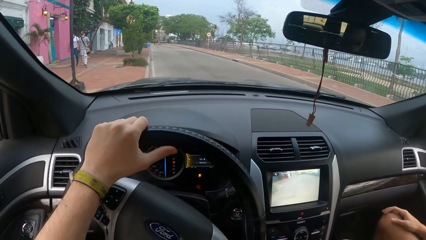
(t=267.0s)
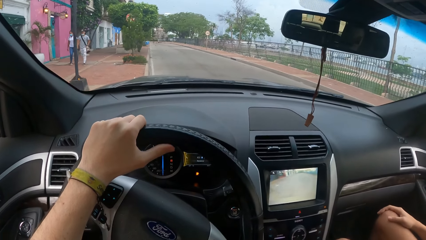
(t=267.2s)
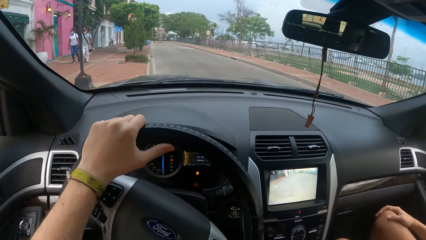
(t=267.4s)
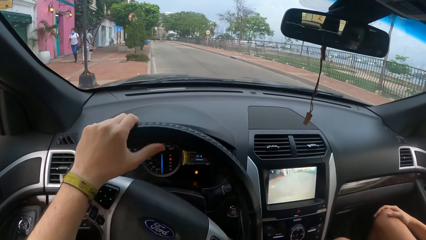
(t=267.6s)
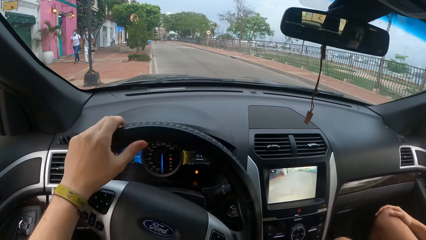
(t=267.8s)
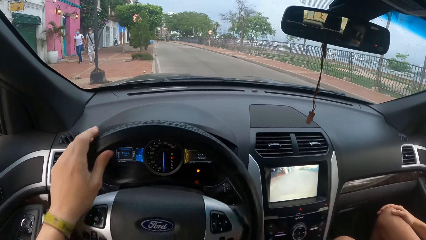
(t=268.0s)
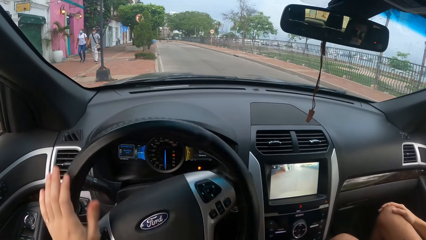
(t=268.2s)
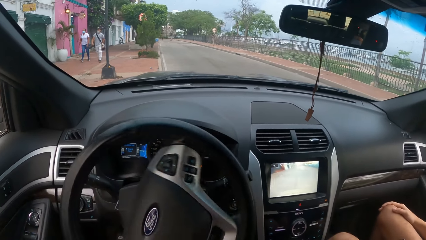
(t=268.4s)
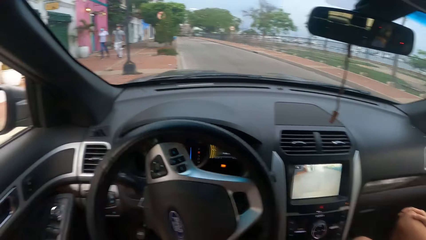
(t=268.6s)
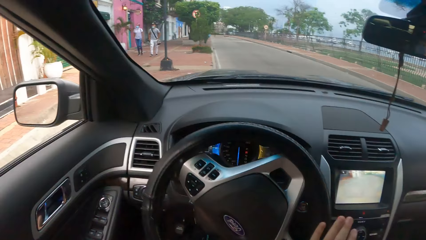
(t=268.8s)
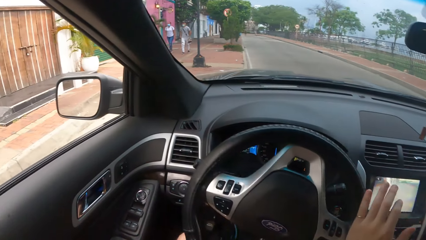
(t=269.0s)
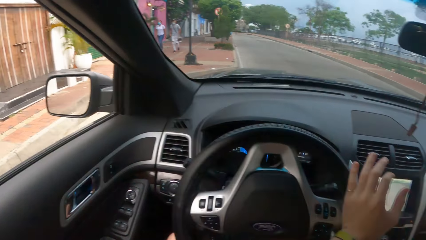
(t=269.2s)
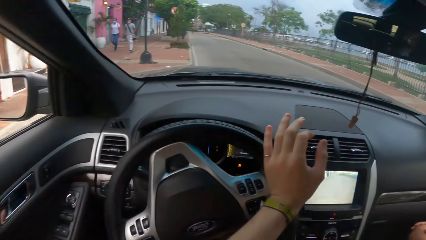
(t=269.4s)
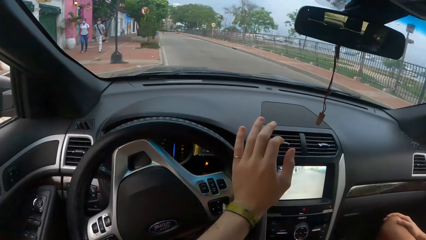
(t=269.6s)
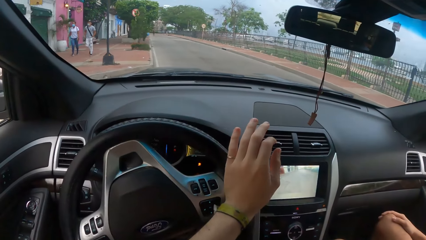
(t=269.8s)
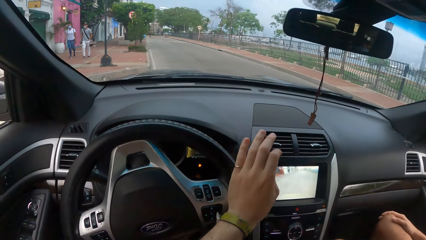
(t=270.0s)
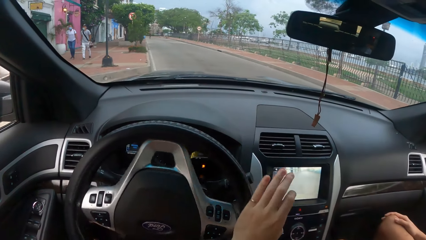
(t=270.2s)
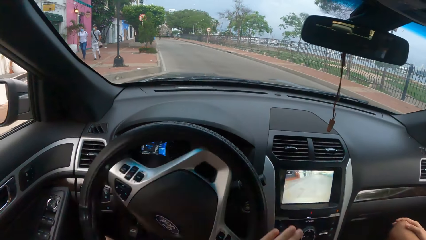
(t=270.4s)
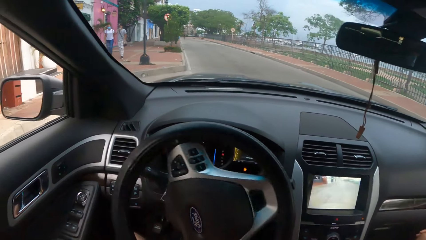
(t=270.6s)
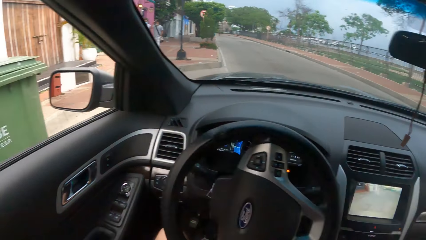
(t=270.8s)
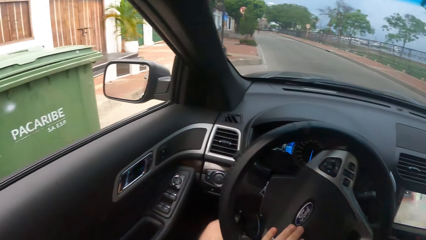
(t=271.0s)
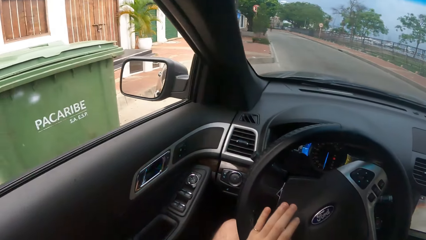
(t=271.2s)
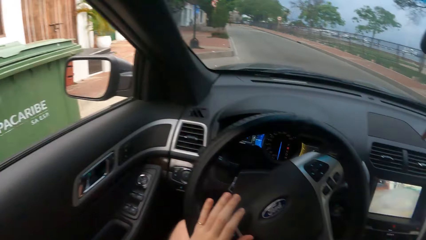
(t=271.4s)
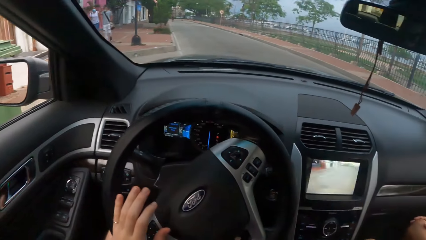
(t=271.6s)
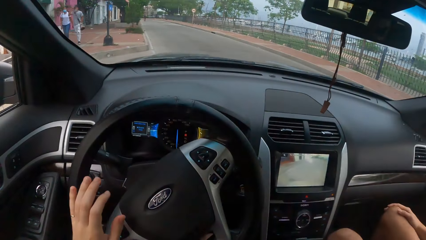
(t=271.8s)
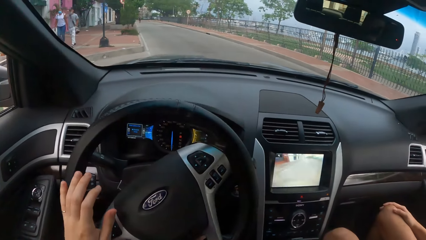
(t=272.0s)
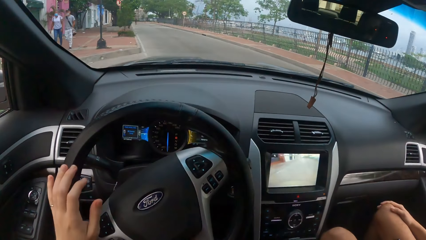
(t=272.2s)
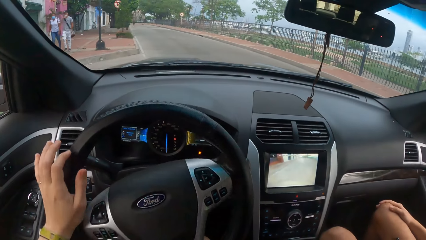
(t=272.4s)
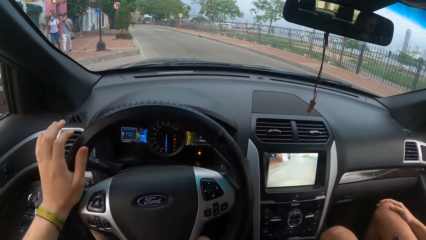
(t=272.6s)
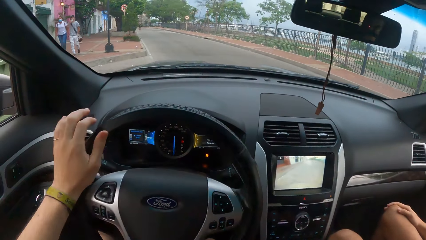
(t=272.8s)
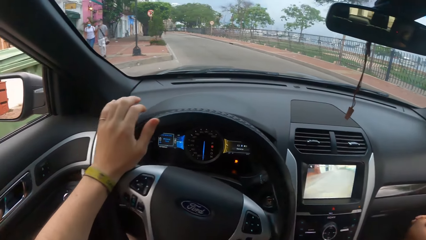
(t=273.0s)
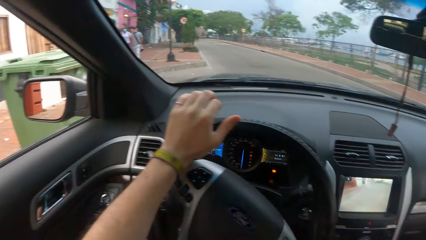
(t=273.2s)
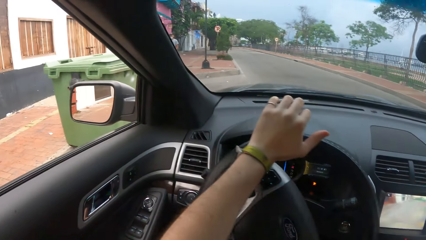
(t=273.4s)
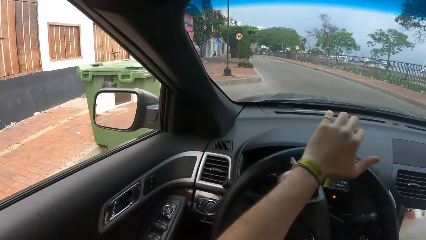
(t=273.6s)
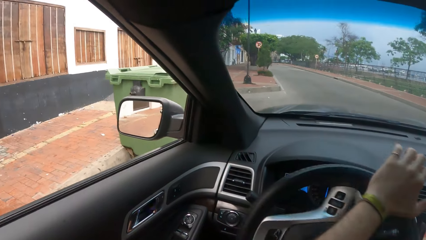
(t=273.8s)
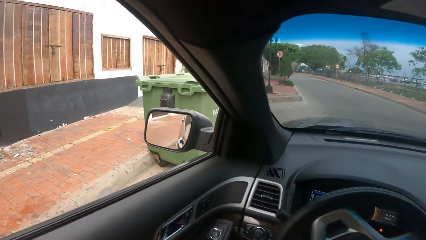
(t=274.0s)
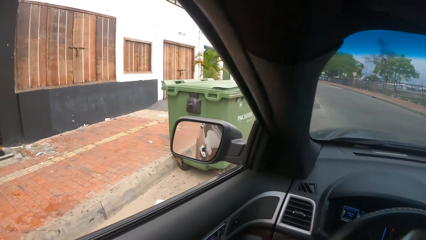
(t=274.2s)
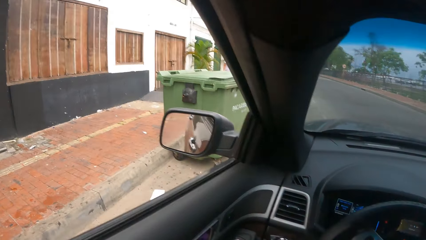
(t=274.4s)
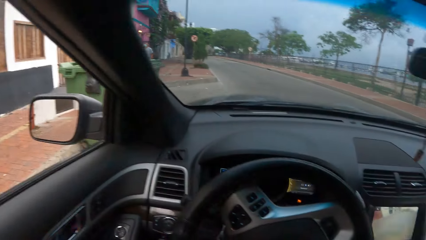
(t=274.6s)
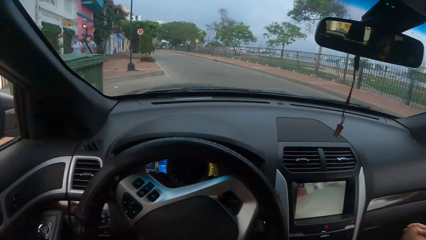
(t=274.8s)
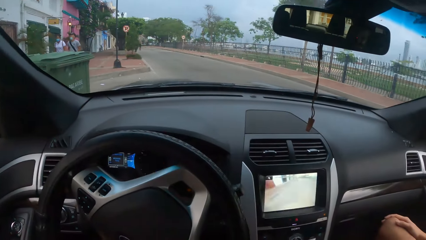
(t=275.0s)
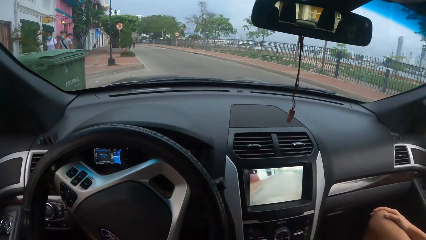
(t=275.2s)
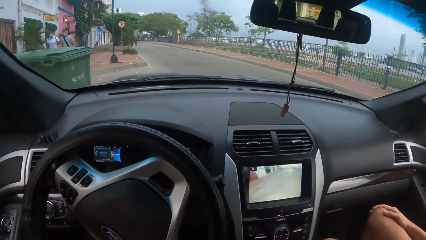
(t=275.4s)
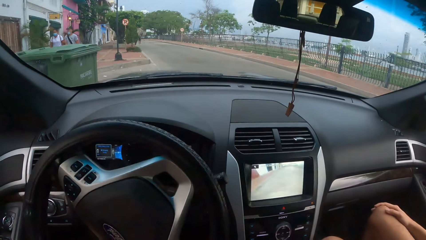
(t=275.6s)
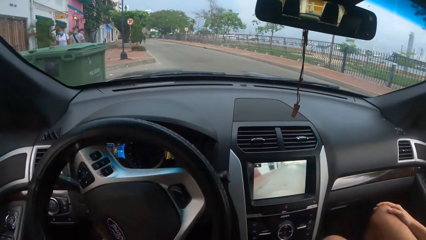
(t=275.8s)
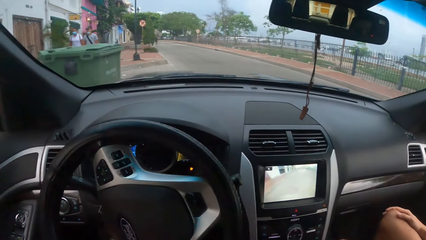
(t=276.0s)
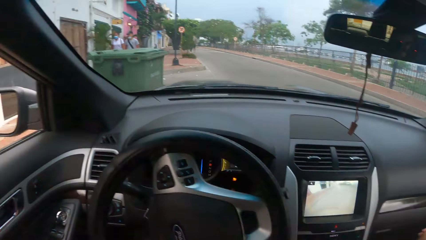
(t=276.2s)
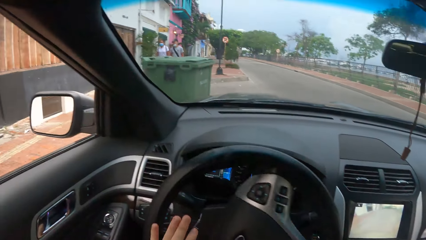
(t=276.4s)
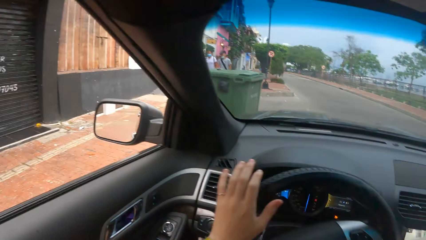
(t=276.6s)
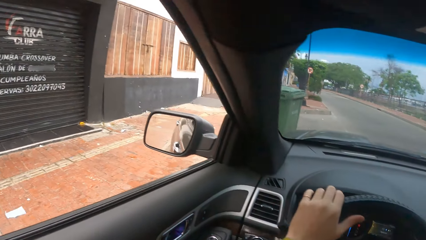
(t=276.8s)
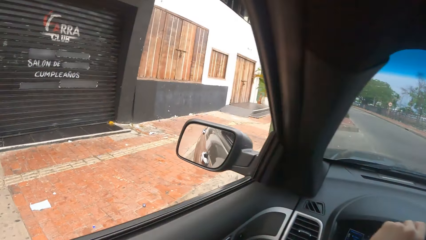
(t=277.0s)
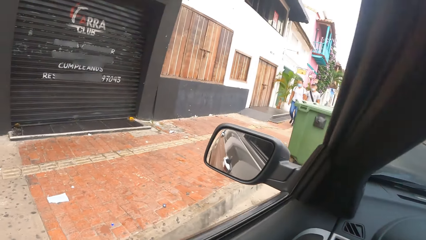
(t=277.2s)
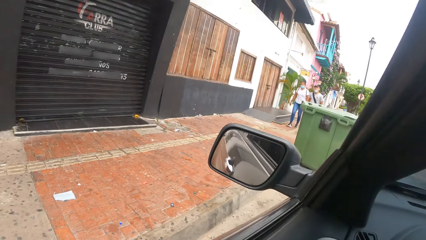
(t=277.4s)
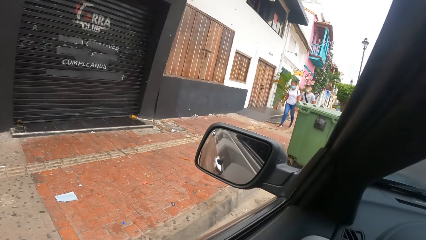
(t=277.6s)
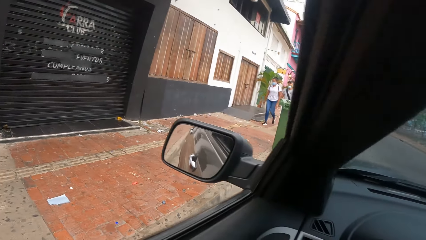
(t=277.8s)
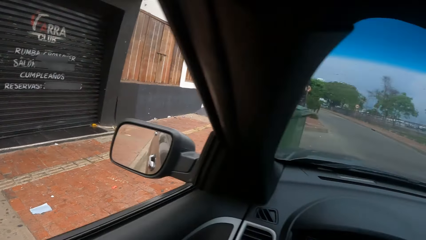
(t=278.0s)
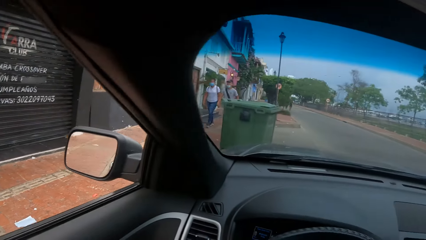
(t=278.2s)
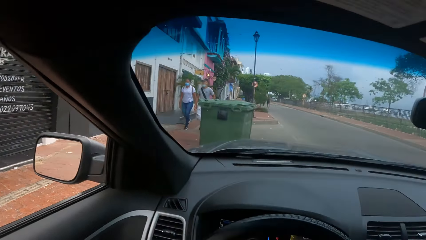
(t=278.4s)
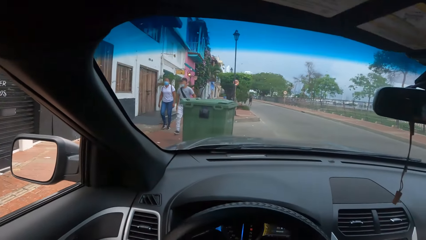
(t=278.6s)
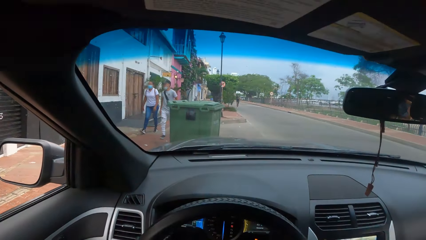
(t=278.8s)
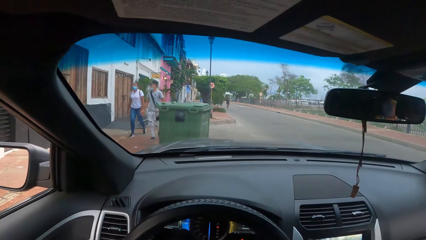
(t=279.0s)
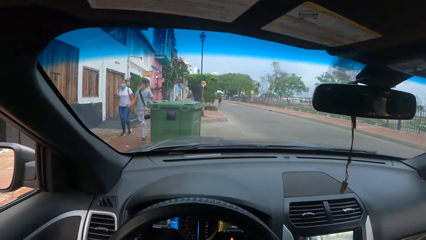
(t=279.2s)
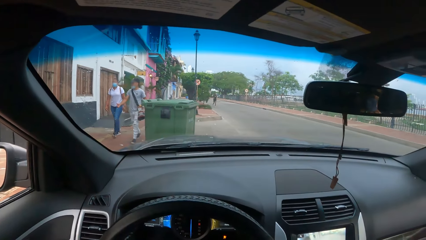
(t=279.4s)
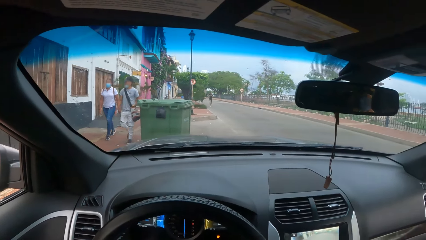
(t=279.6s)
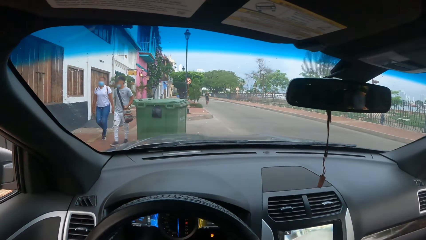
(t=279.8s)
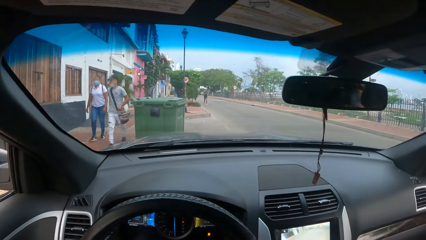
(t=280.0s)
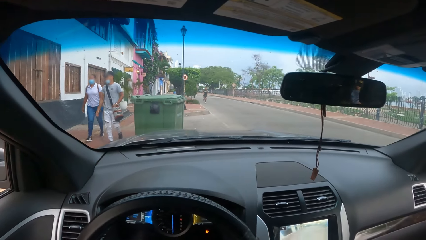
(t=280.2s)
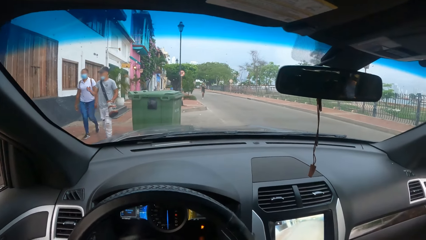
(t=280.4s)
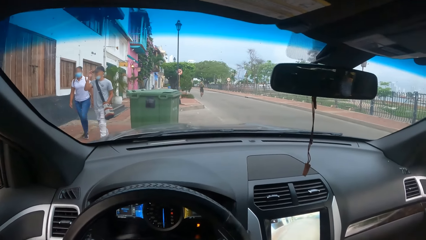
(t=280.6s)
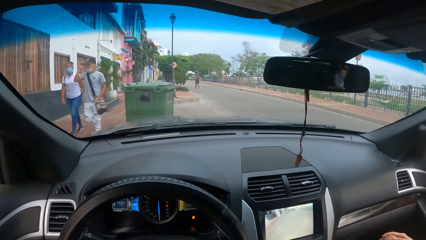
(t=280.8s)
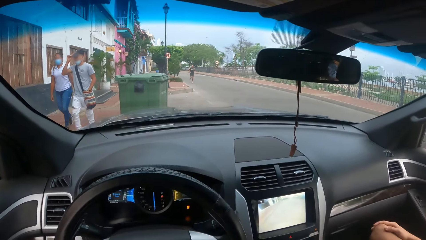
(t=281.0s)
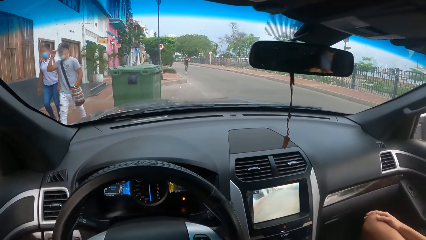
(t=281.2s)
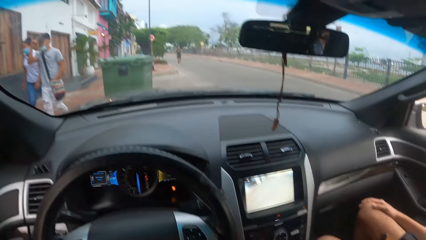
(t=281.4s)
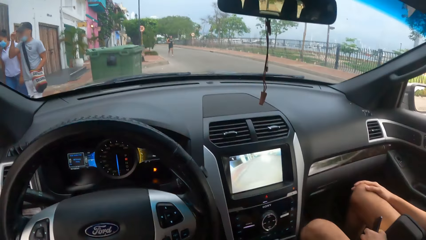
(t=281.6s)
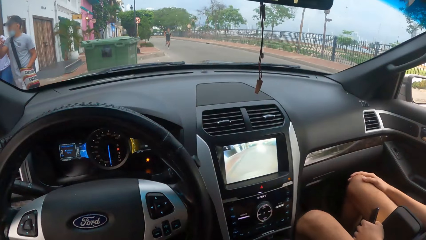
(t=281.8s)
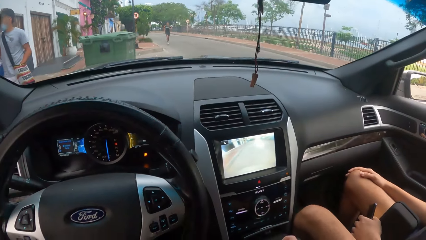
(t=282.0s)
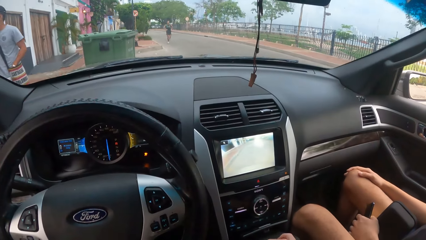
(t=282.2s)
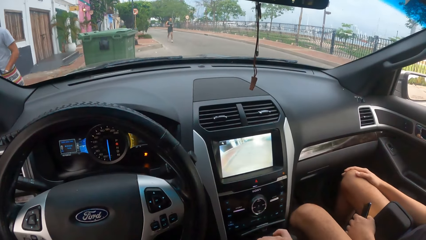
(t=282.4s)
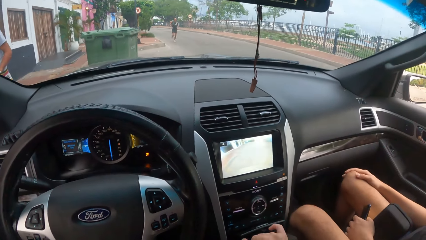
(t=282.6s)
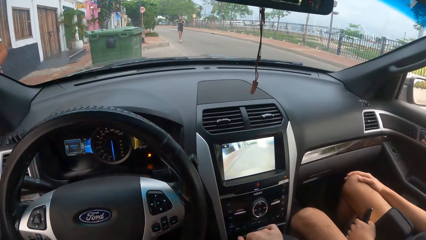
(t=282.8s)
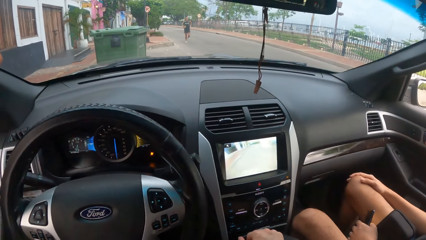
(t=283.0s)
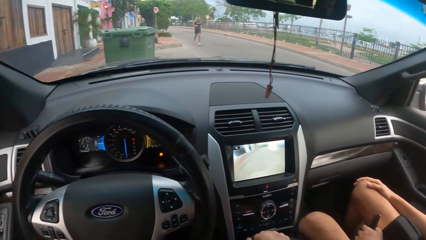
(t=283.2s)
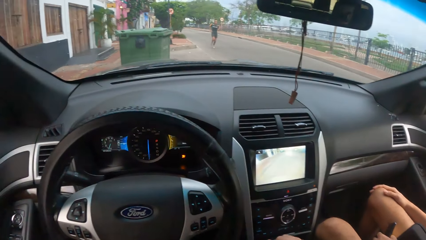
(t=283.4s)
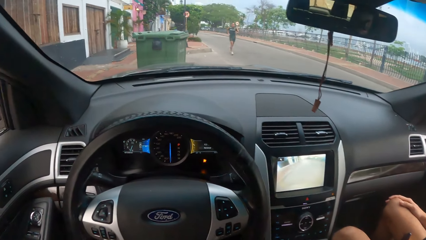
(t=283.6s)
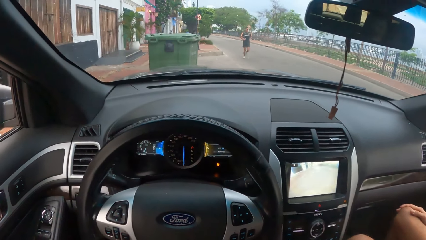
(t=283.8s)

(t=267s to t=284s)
The camera wearer looks at the side mirror. They look at the center stack display. They look at the side mirror. They look at the center stack display. They look at the side mirror. They look at the center stack display. They look at the side mirror. They look on the road. They stop the car. They look at the center stack display.
